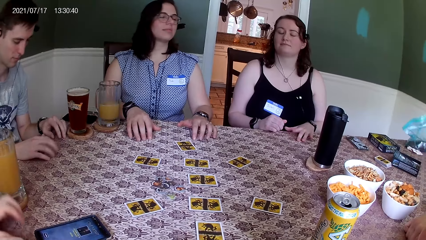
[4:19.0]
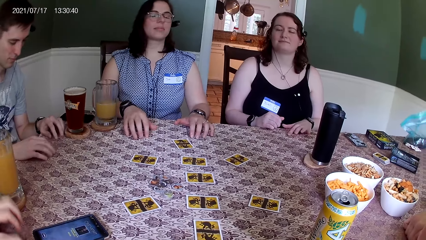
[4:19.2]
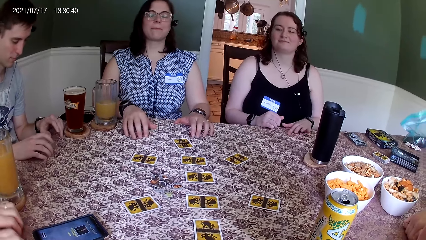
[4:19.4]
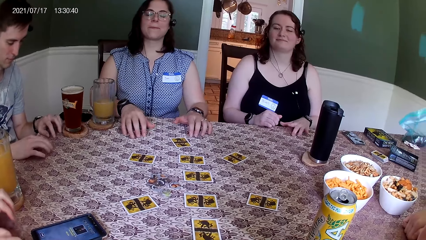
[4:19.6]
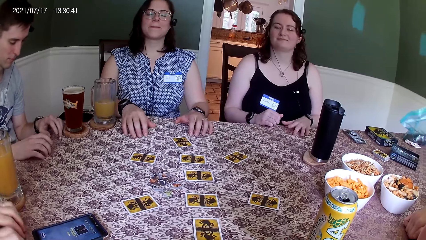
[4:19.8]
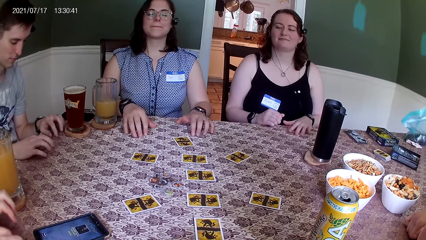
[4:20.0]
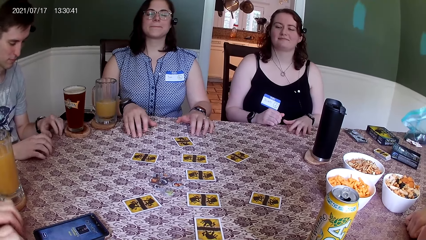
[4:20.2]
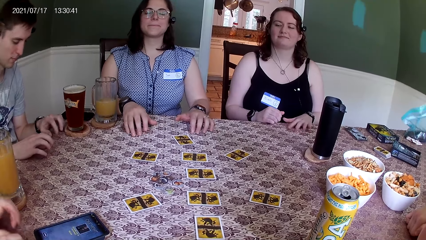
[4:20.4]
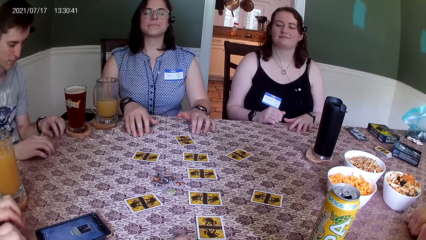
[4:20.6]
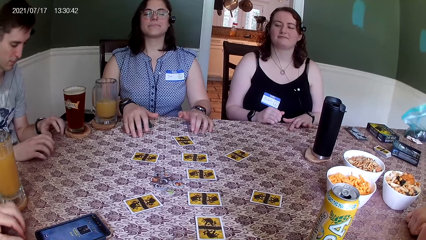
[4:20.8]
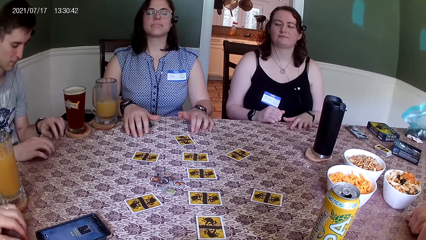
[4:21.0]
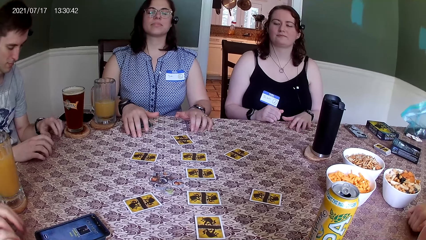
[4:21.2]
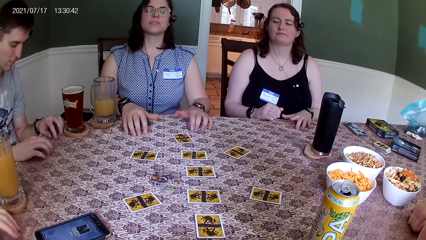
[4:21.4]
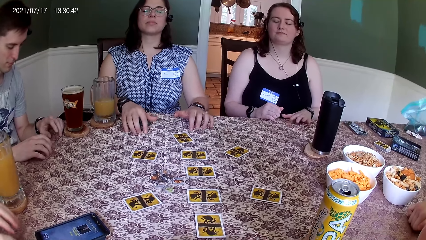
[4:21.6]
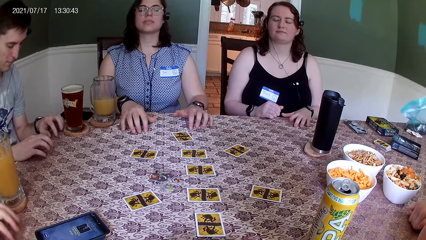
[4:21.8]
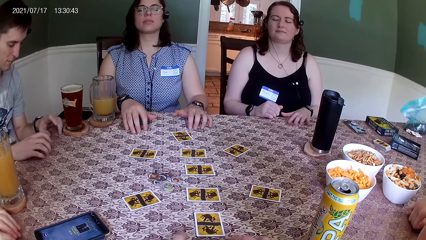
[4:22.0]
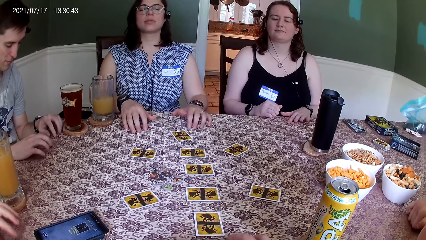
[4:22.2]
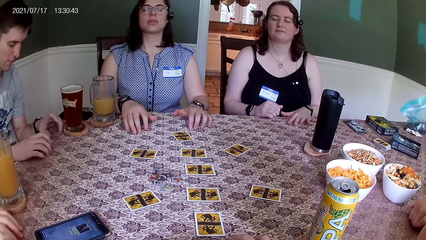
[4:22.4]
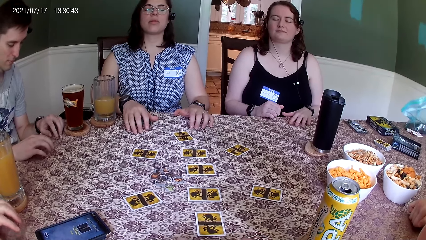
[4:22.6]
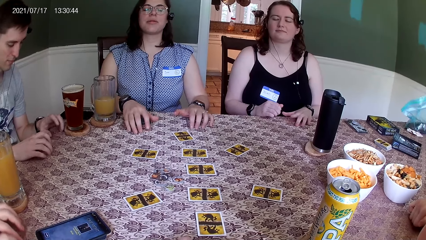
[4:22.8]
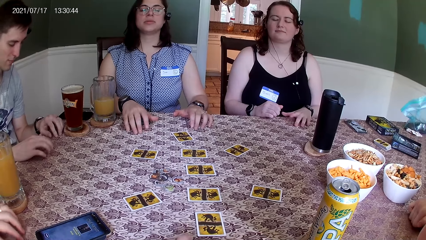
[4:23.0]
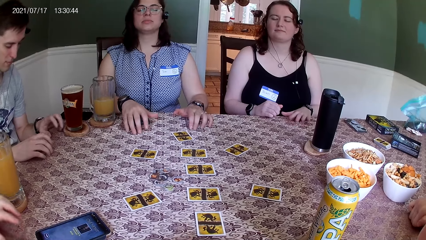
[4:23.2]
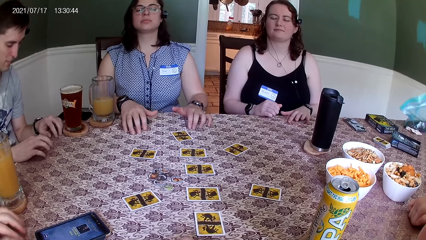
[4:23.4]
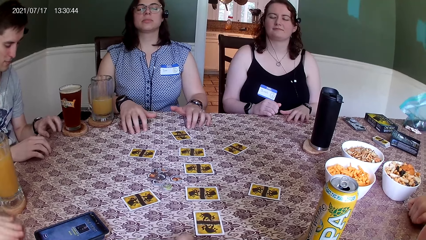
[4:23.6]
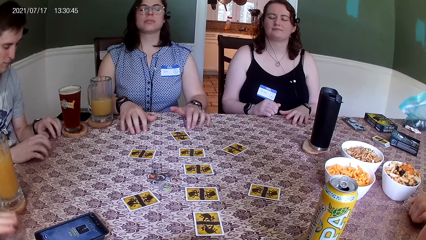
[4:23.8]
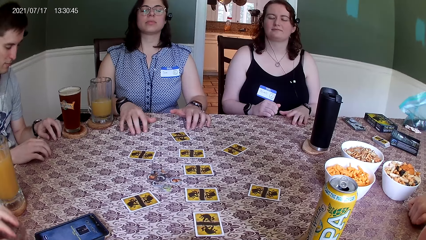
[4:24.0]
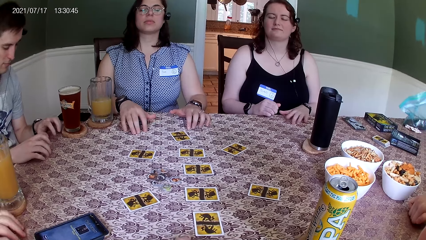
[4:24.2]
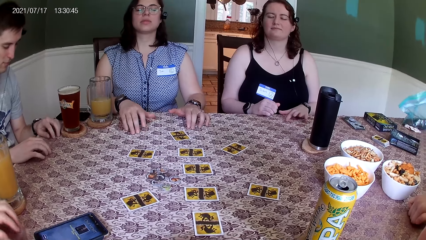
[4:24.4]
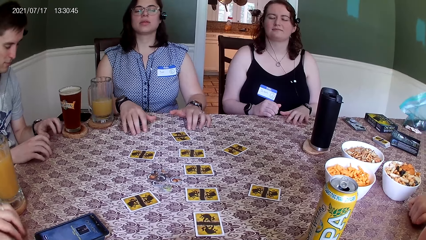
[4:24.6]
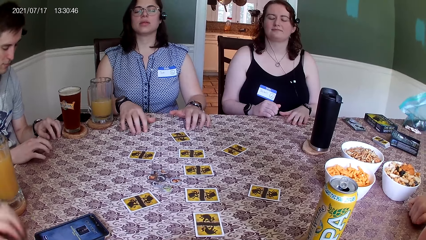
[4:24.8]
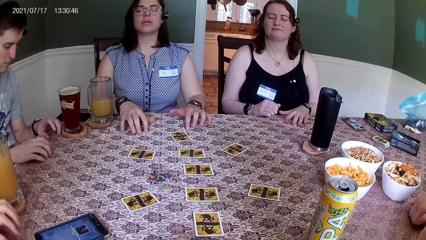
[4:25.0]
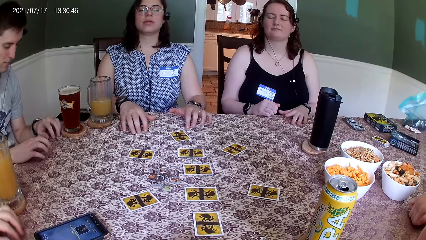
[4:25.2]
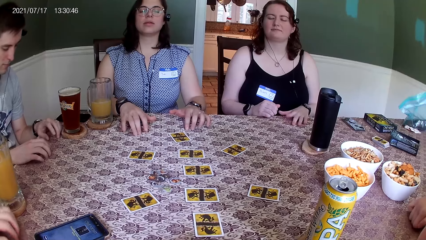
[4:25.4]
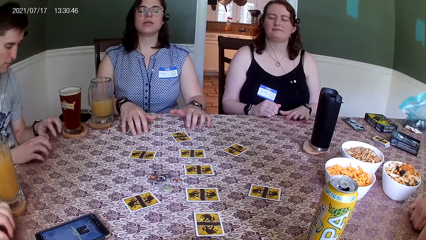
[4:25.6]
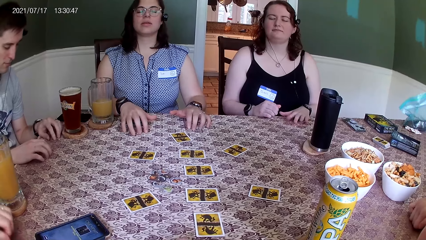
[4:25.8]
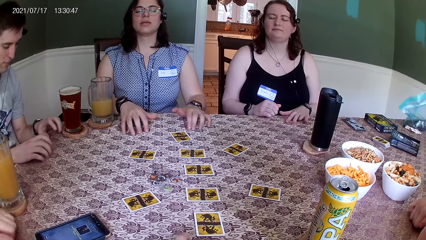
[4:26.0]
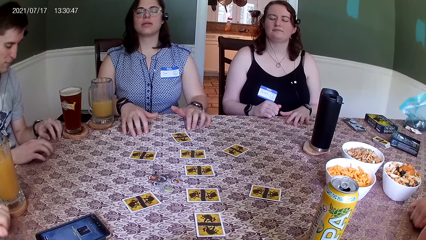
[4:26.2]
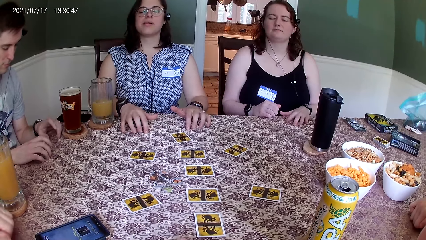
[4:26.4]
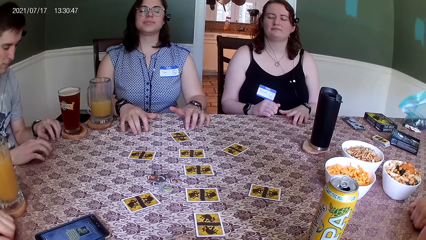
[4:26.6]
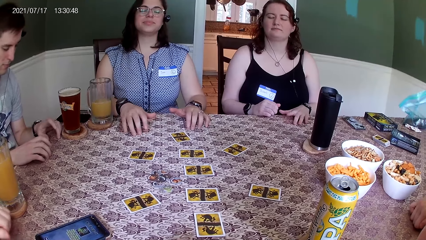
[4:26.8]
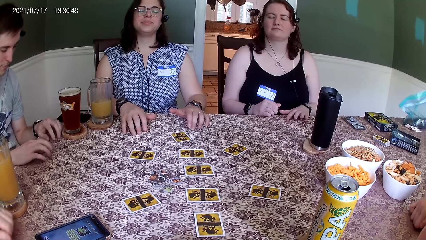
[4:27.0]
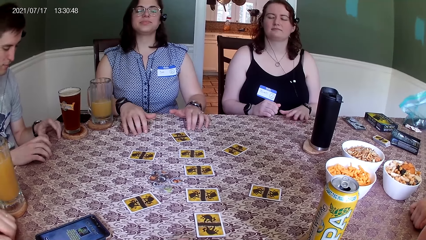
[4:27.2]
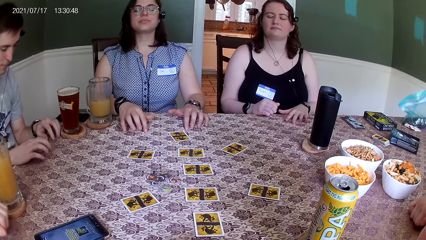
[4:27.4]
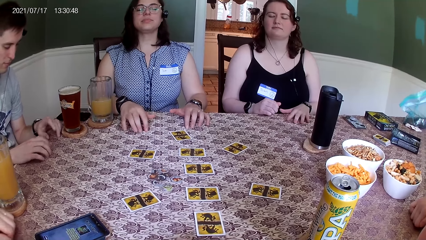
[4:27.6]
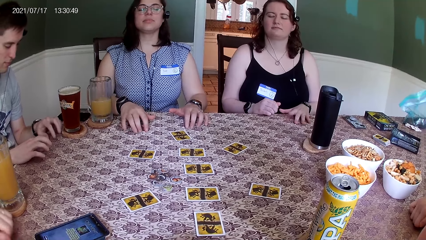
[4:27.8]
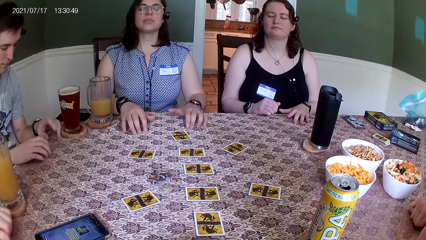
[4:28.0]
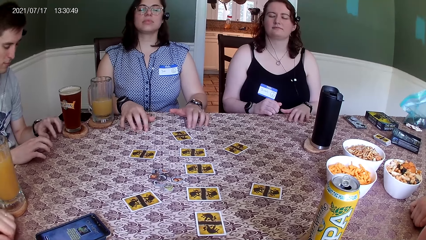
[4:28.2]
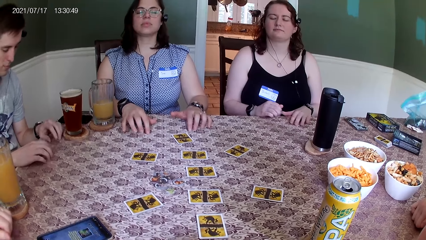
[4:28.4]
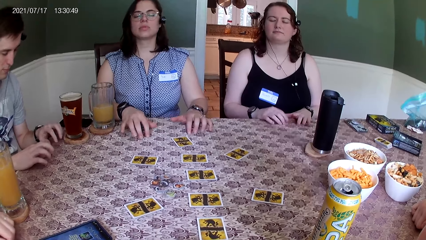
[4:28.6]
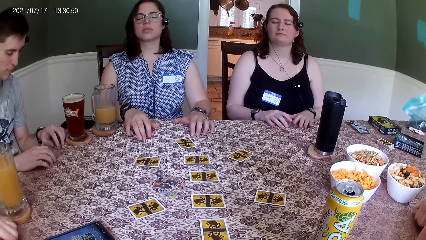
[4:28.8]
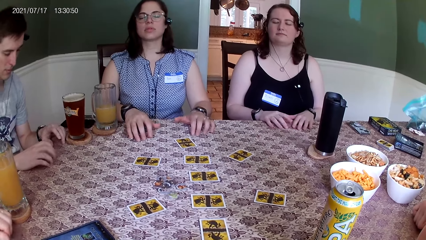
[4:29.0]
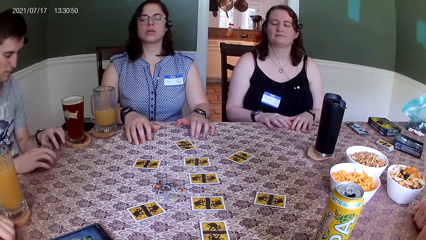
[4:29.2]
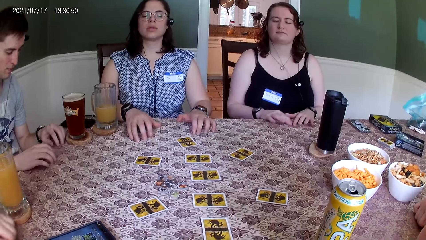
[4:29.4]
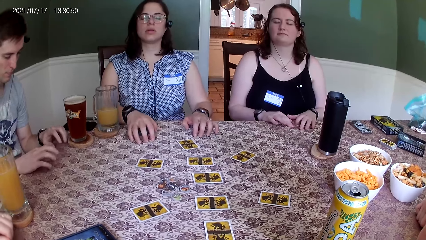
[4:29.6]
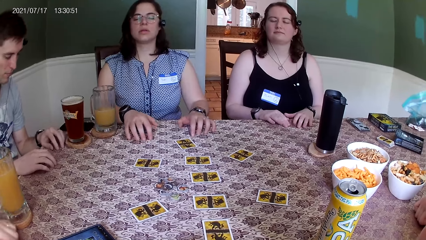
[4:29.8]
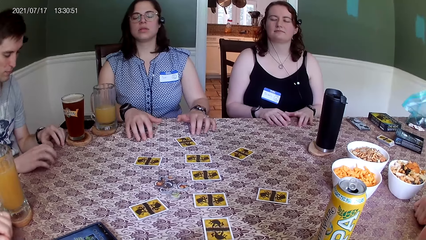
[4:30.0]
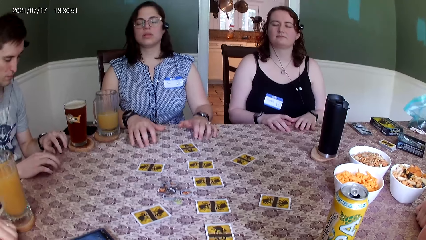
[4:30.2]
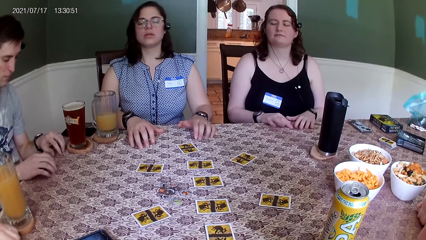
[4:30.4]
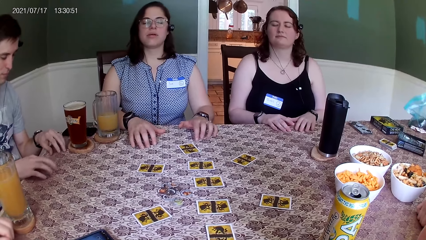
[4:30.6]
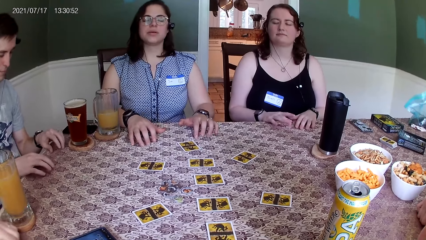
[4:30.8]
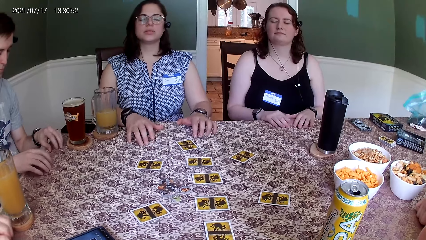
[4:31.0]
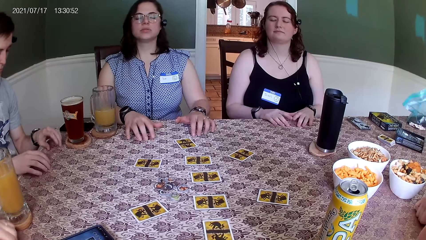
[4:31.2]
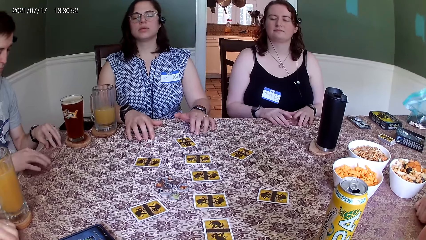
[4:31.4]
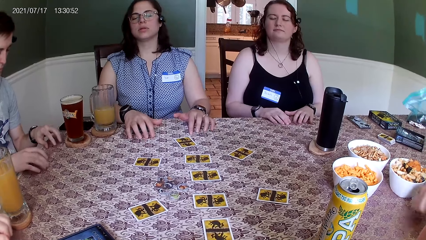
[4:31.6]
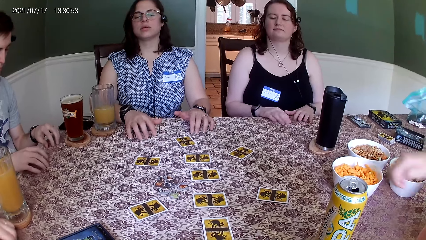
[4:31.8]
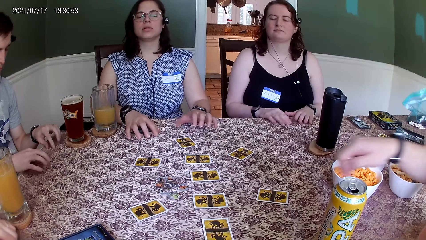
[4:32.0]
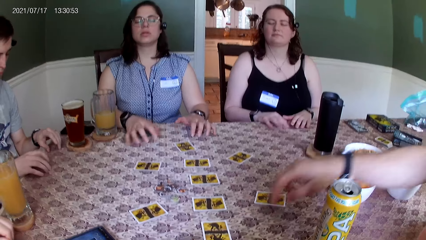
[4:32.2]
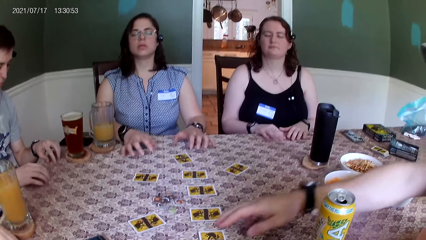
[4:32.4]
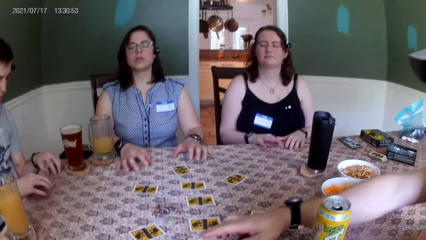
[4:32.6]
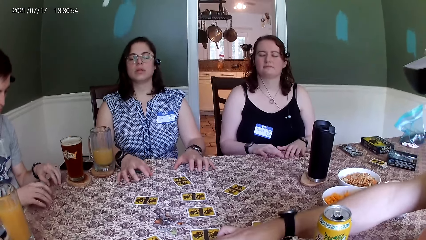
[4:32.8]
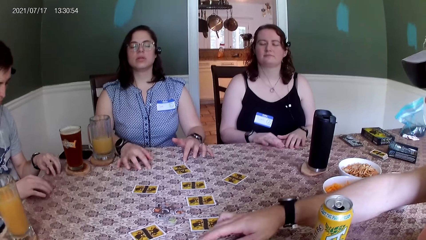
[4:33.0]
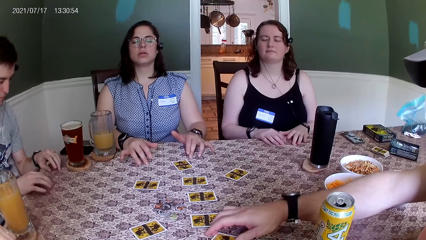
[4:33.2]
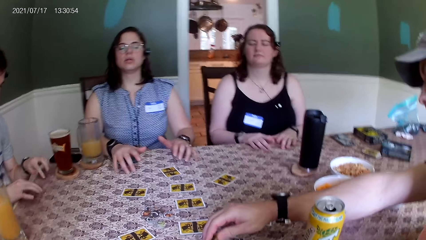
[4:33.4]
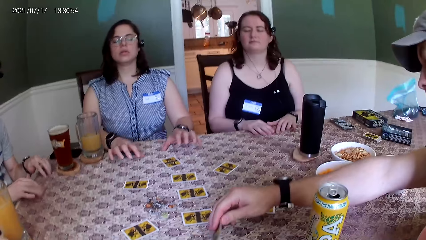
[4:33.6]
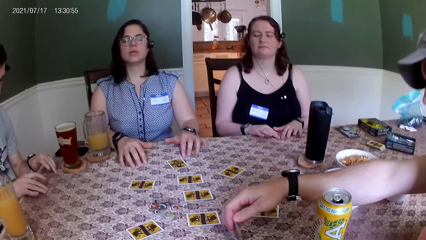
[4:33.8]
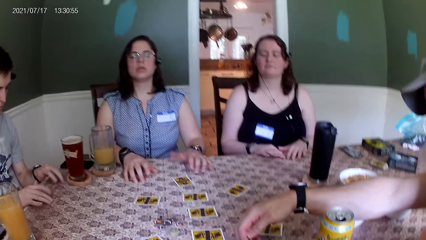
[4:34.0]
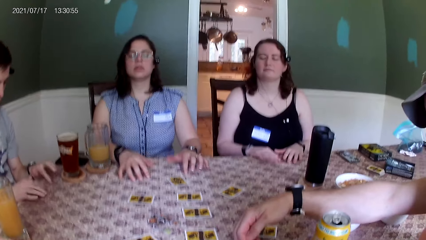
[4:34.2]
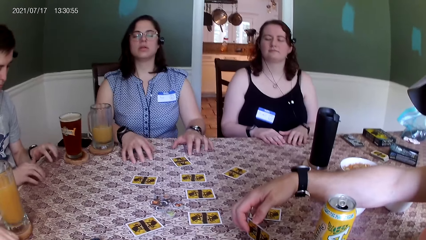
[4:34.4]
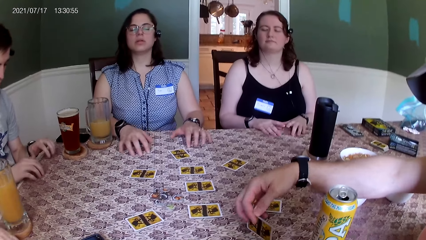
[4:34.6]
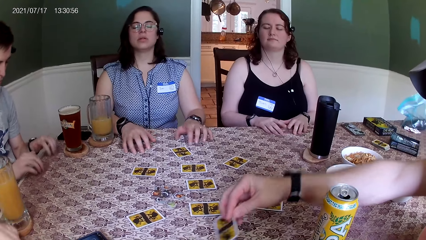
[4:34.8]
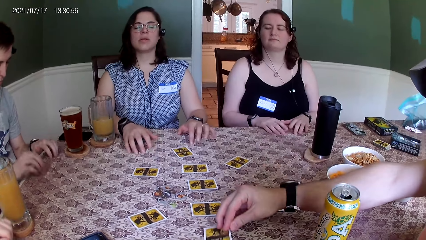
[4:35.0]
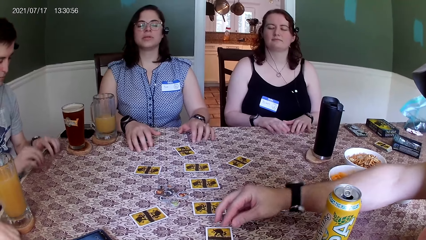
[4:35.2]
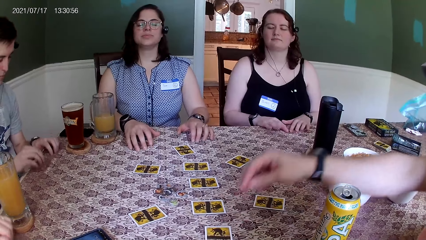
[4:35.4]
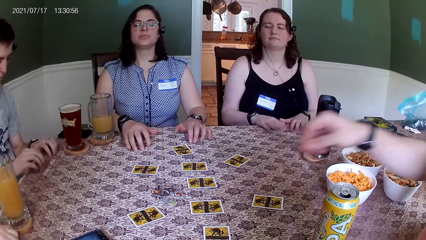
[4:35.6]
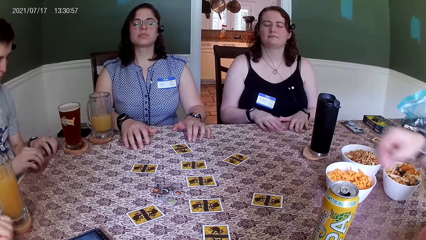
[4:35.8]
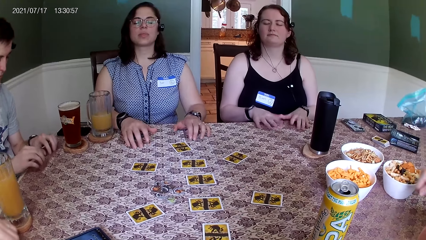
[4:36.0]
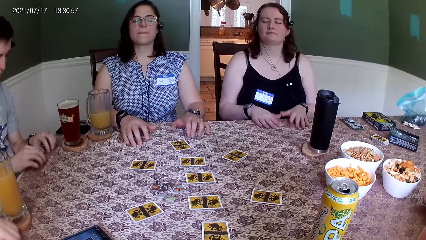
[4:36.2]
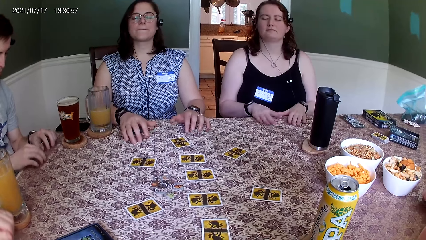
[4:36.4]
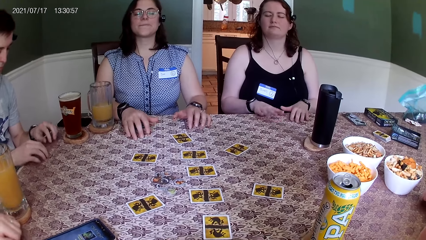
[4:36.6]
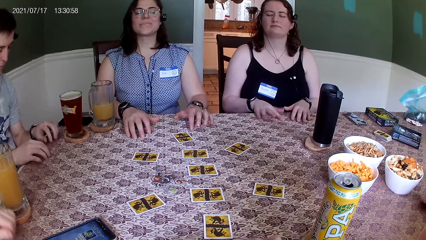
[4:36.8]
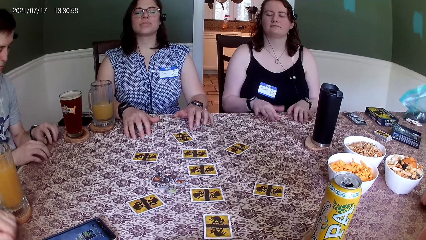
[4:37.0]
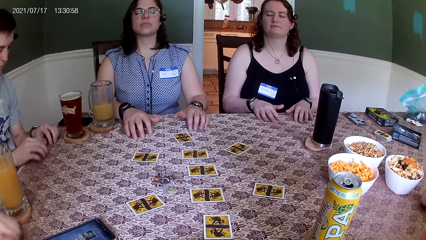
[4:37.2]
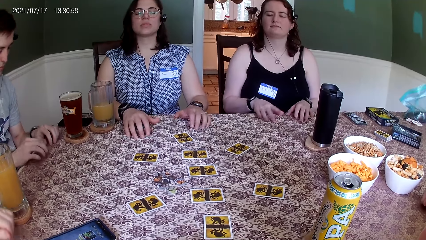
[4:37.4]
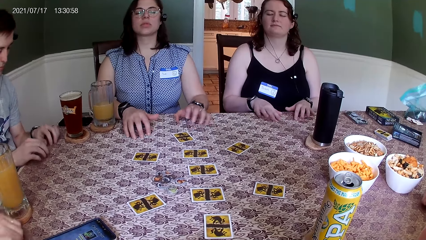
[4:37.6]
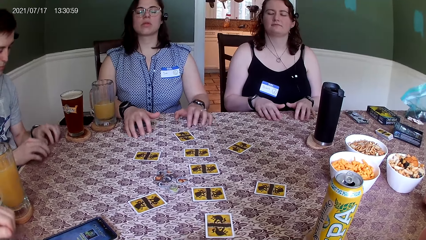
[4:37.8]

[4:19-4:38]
The camera wearer drums on the table with her hands. A man checks the card on the table with his right hand. The man holds cards. The man drops the card on the table with his right hand.
